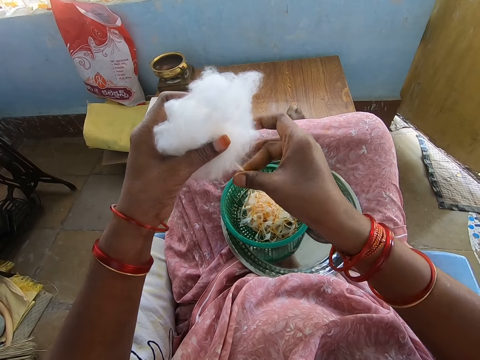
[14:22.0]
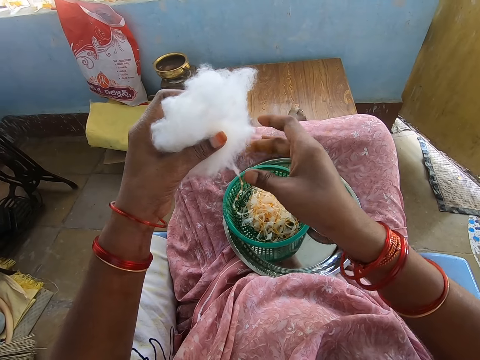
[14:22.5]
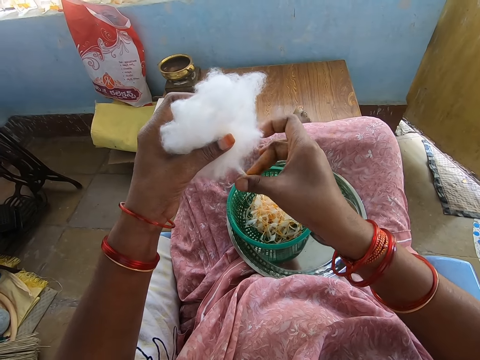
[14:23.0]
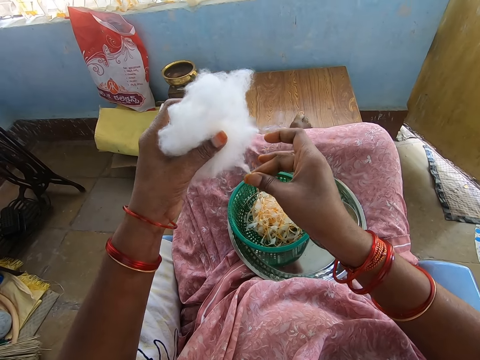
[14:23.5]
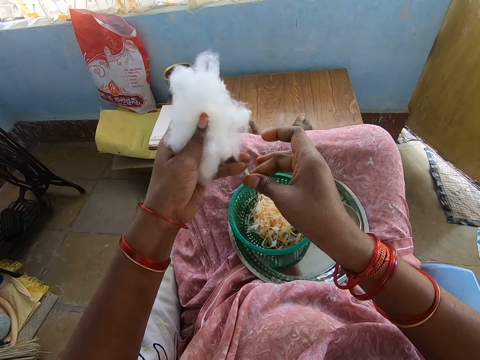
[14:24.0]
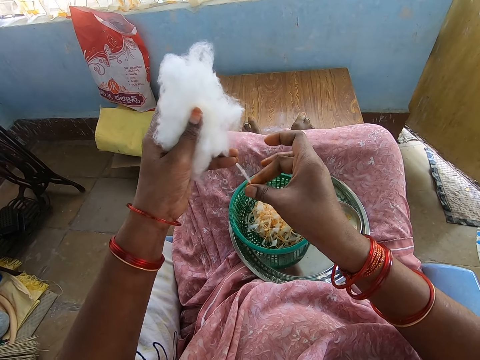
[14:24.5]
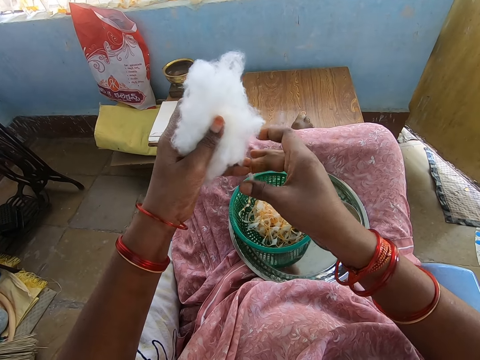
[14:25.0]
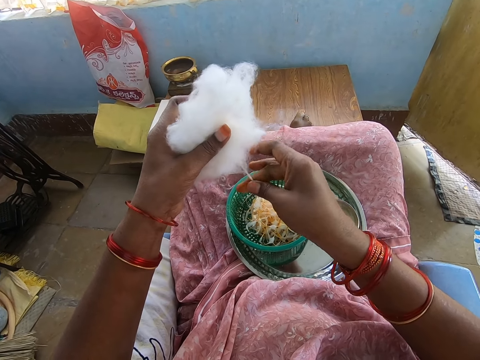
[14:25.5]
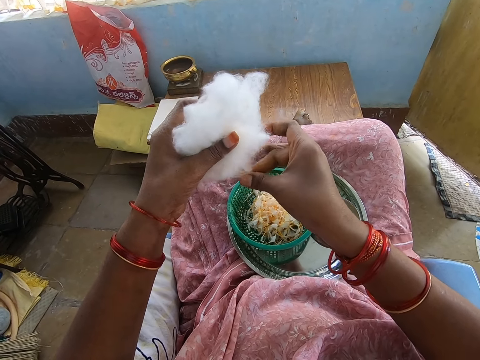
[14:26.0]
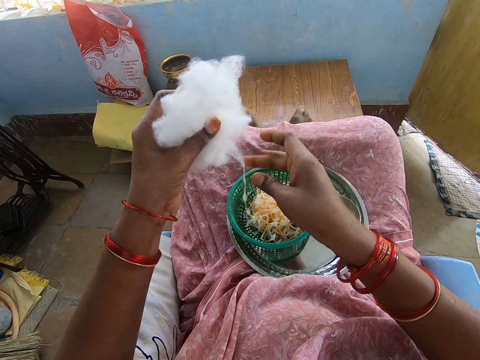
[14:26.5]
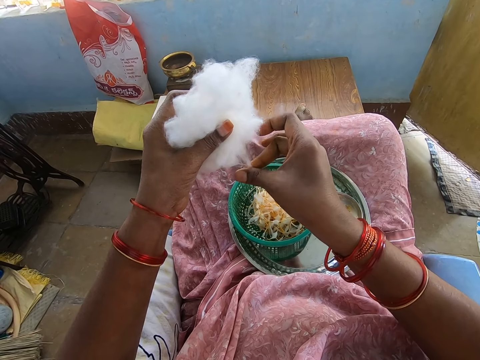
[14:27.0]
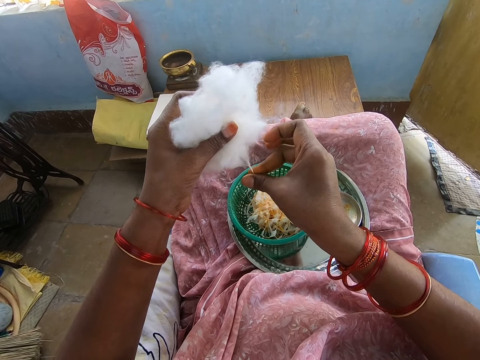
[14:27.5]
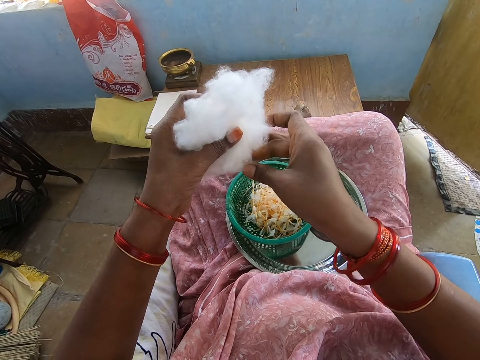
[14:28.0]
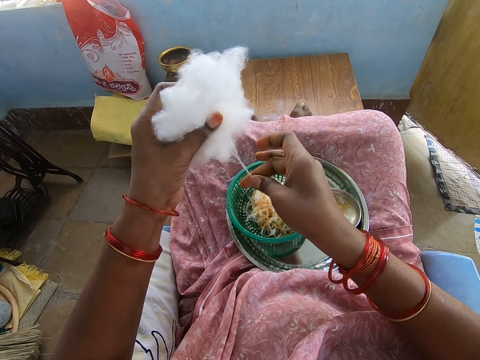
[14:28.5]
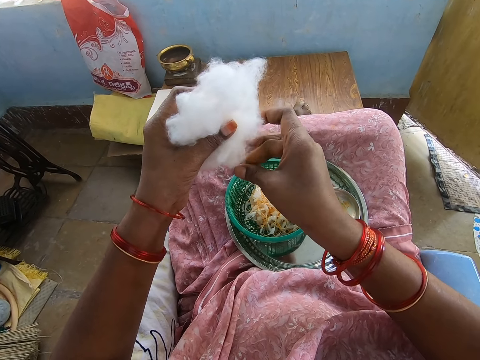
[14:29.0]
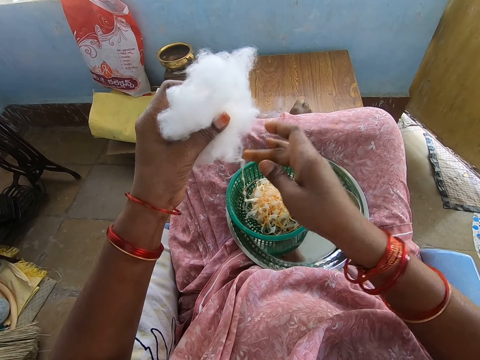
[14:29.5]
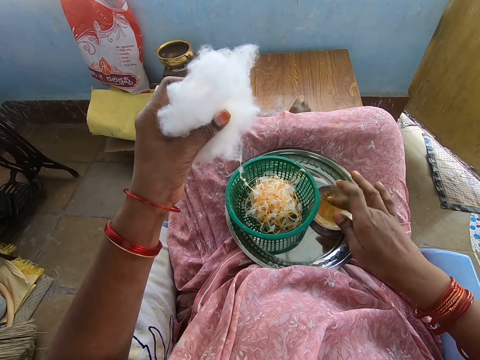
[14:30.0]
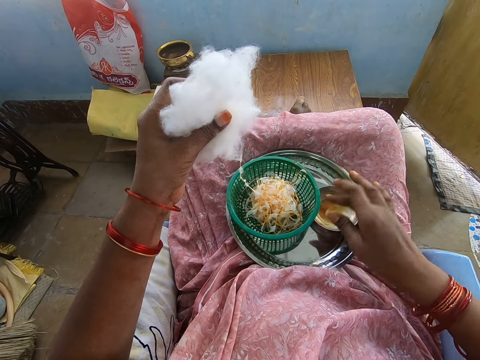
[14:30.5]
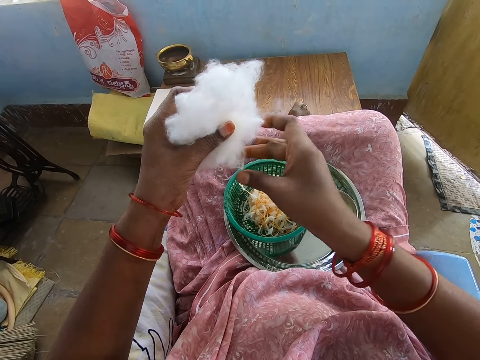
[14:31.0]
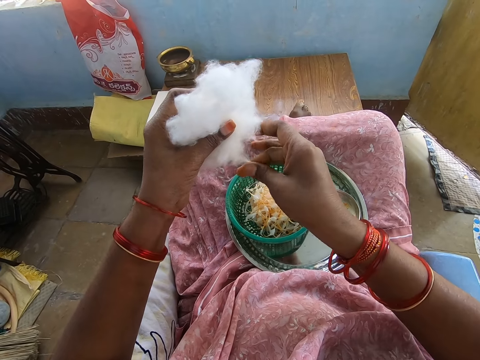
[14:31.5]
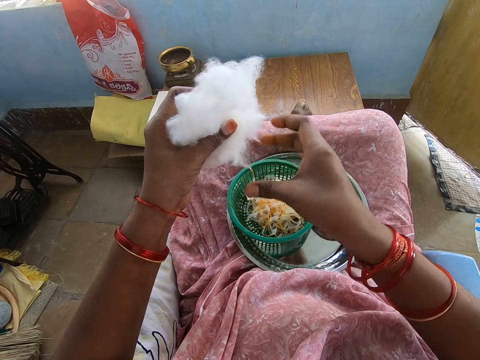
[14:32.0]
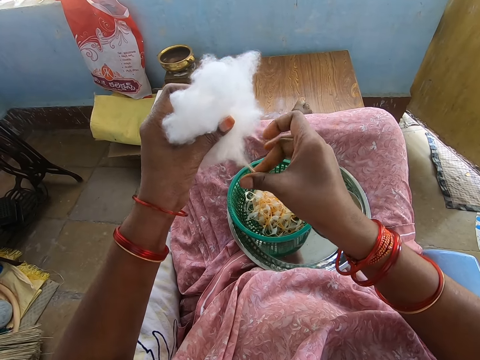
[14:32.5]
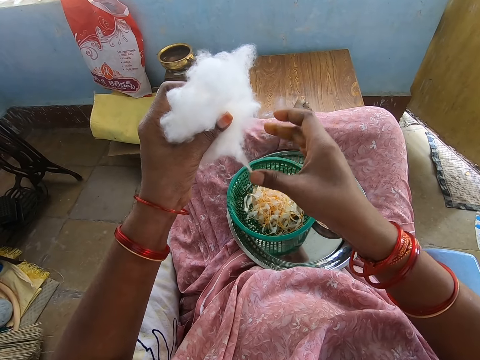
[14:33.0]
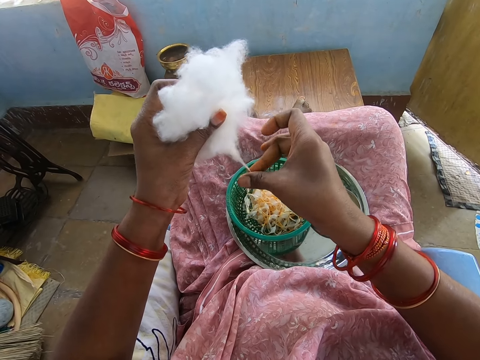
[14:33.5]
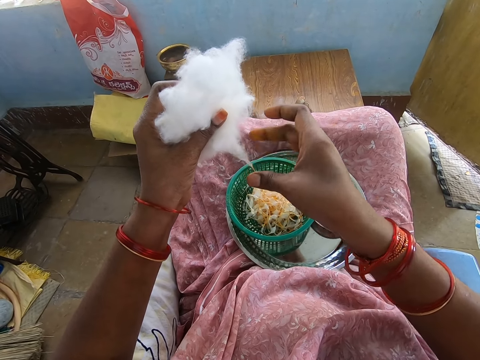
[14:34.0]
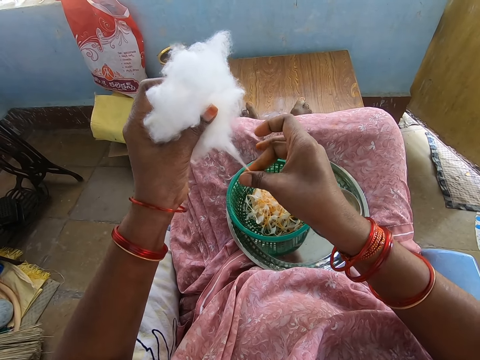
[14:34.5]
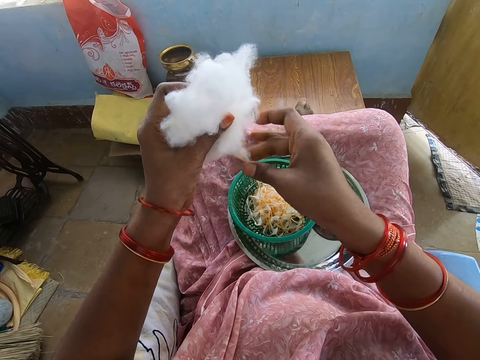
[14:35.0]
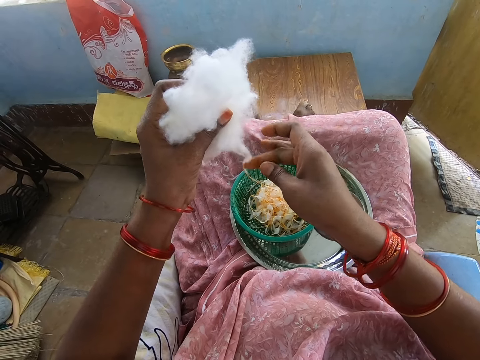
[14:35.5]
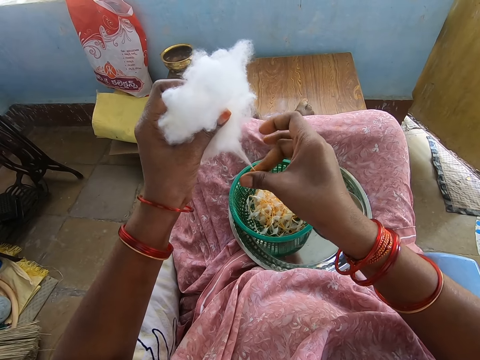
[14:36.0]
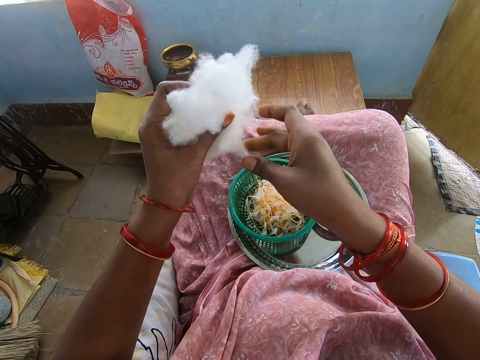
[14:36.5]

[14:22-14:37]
The camera wearer twists the cotton. She takes honey from the plate of honey on the tray with her right middle finger. She touches the oil. She rubs her right middle finger with her right thumb. She twists out the cotton ball in her left hand with the honey in her right hand.

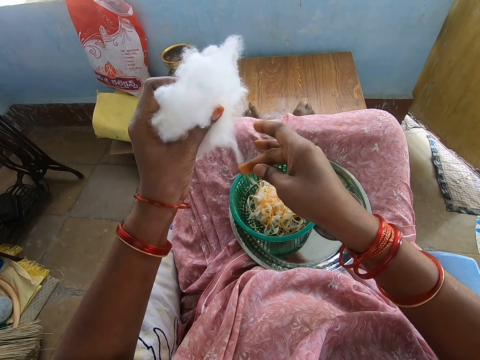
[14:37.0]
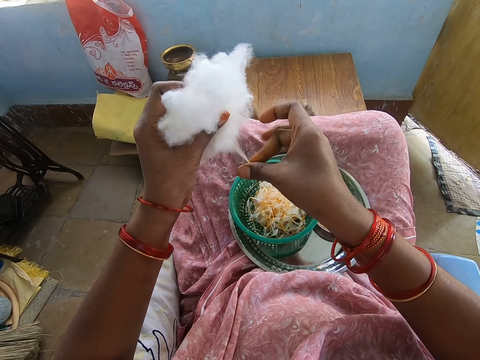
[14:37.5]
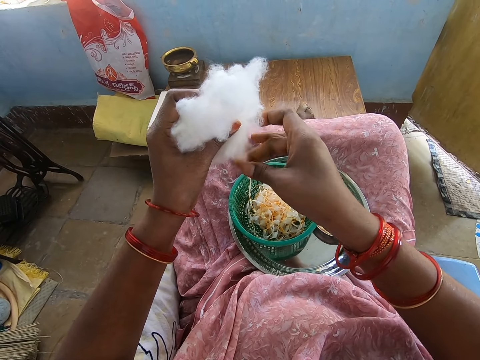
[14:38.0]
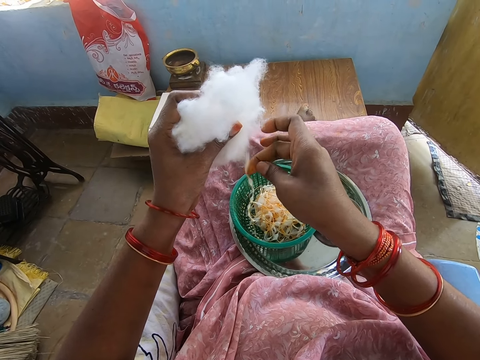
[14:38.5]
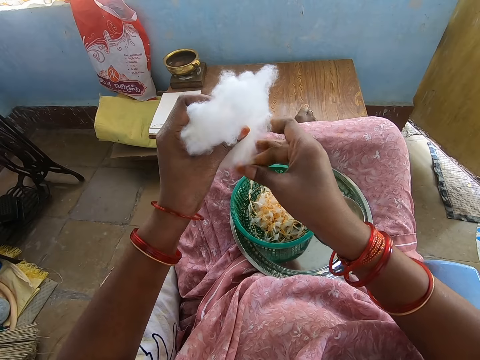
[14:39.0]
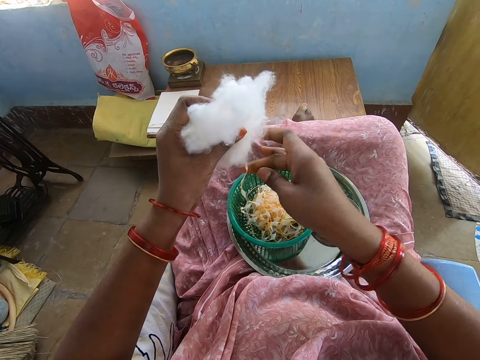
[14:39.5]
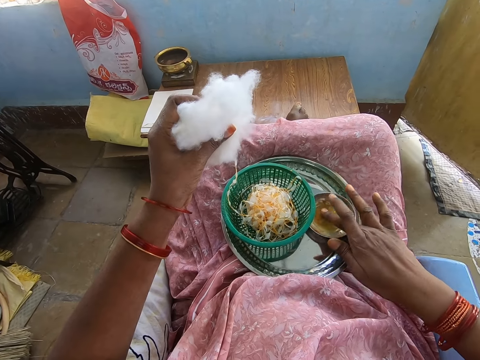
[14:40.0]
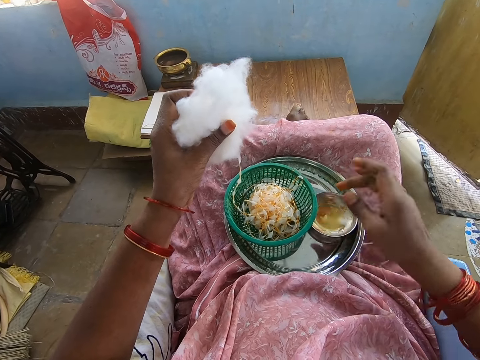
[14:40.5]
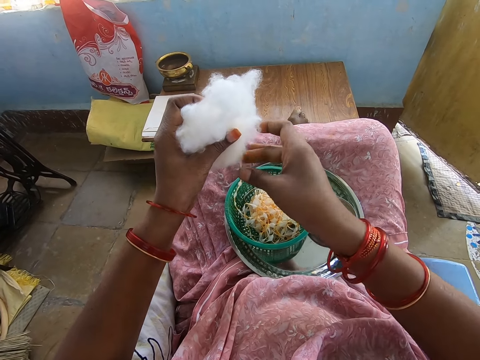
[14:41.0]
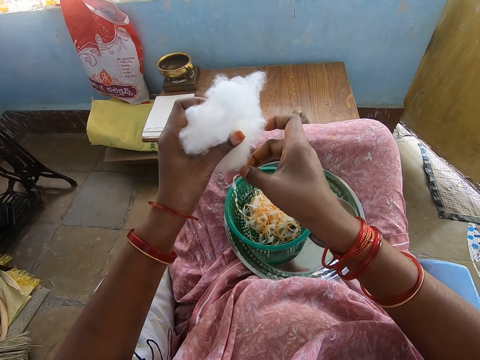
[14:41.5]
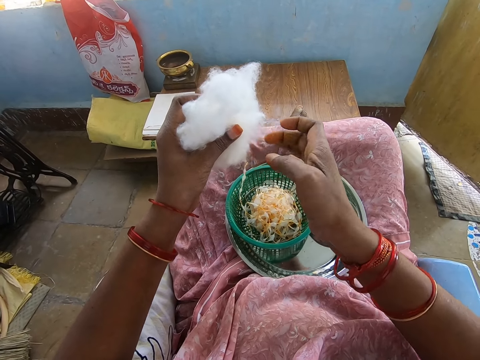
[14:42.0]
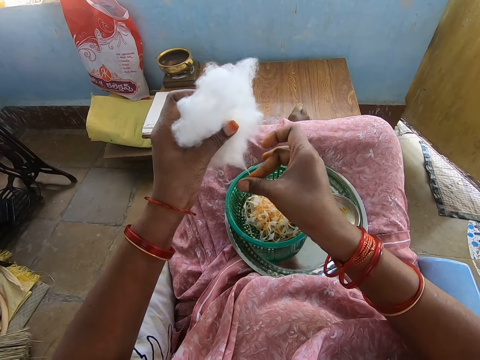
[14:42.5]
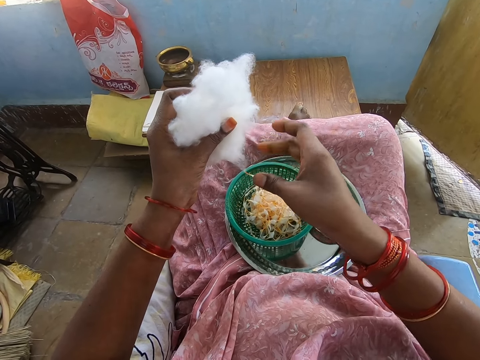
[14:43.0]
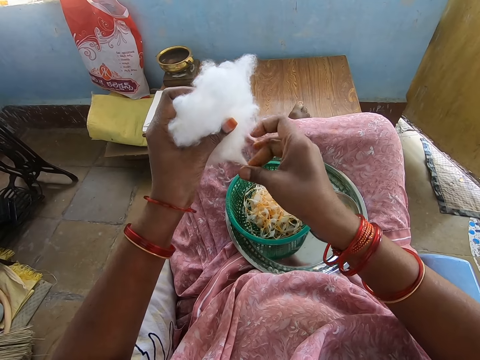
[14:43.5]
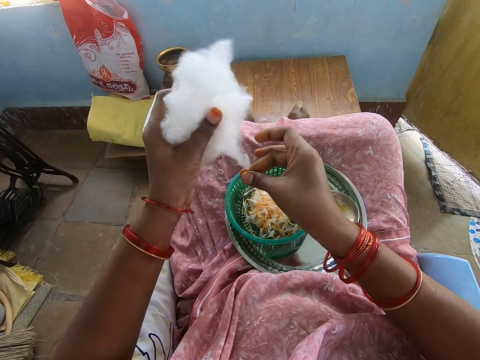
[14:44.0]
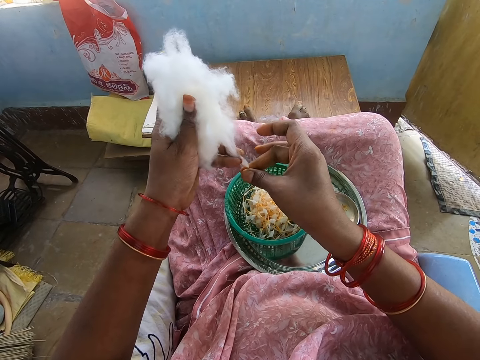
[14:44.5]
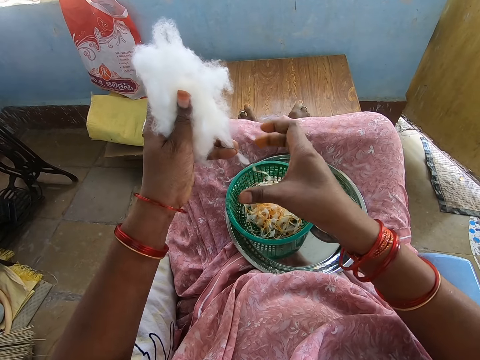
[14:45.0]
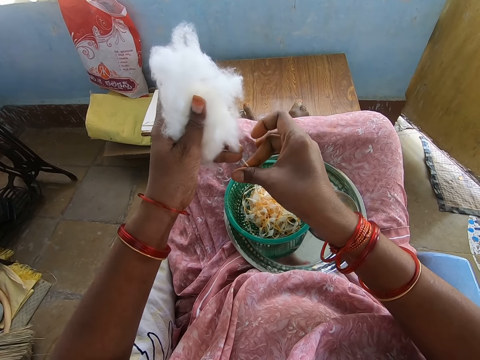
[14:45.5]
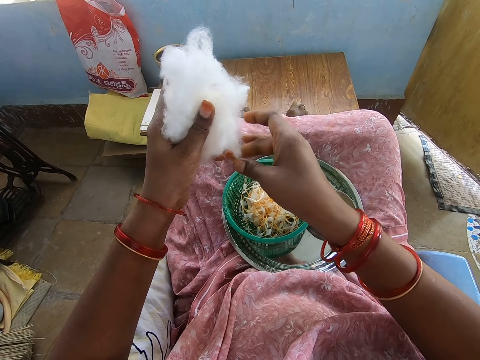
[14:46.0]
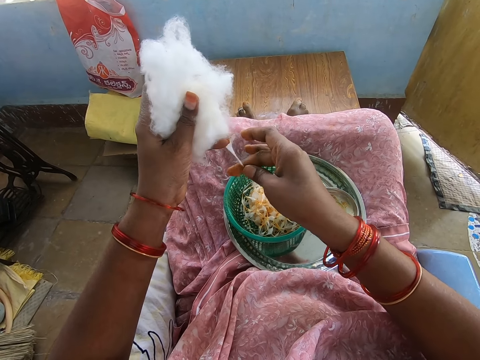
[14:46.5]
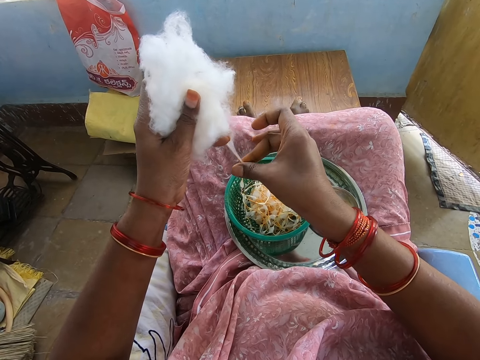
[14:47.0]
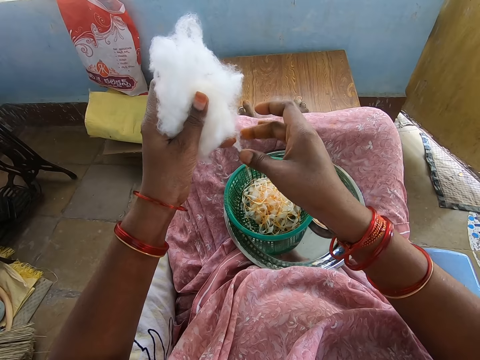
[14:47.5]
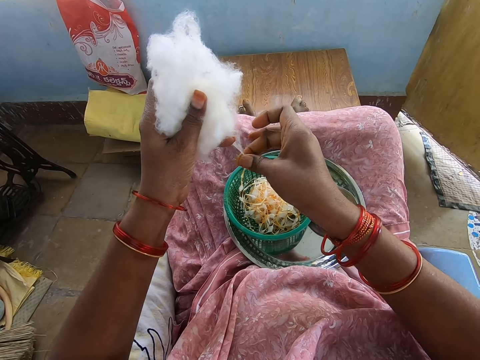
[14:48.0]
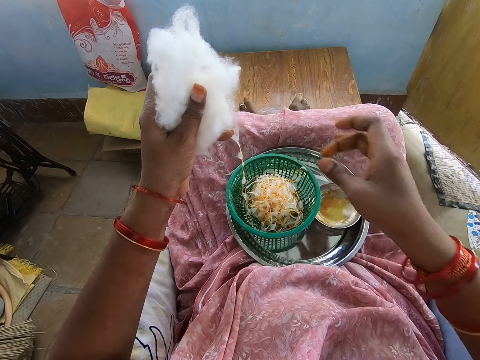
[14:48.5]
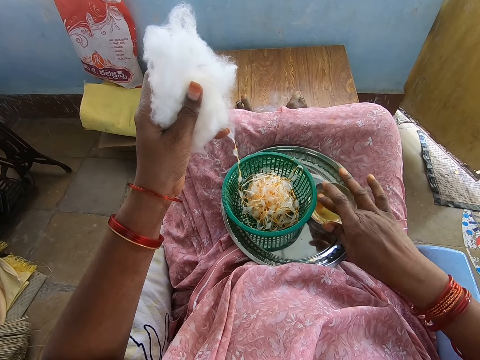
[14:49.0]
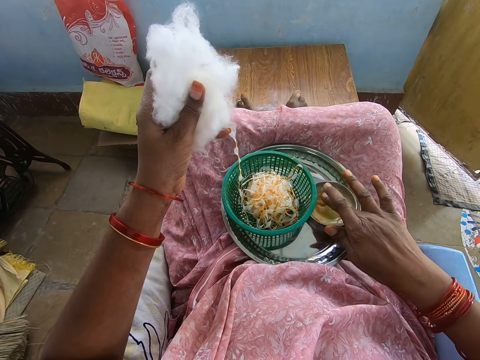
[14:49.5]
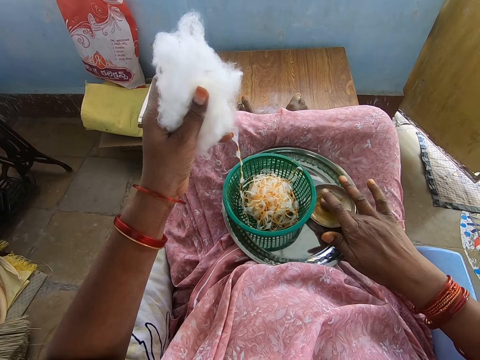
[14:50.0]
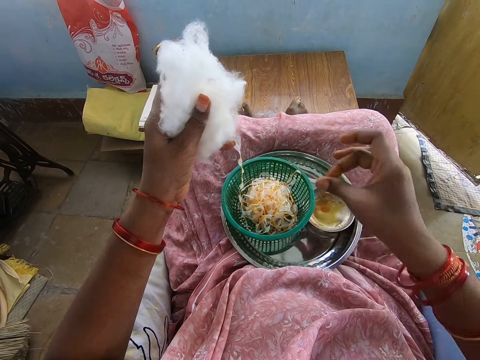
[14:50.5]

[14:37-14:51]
The camera wearer takes honey from the plate of honey on the tray with her right middle finger. She touches the oil. She rubs her right middle finger with her right thumb. She twists out the cotton ball in her left hand with the honey in her right hand. She takes honey from the plate of honey on the tray with her right middle finger. She touches the oil. She rubs her right middle finger with her right thumb.
